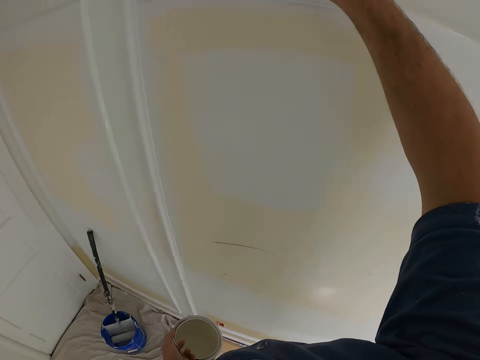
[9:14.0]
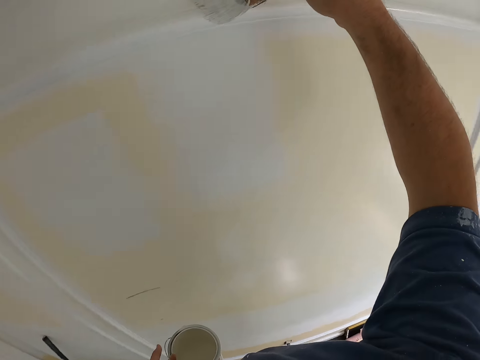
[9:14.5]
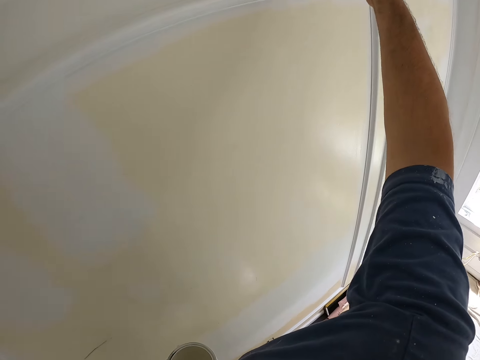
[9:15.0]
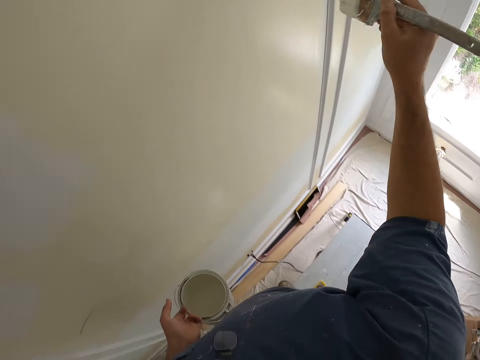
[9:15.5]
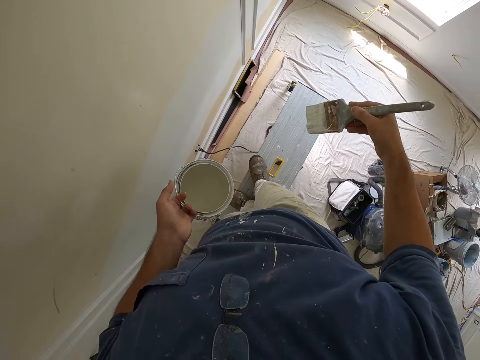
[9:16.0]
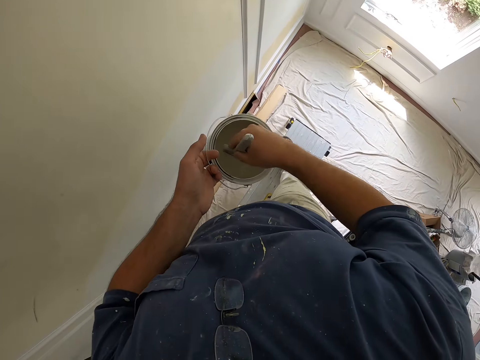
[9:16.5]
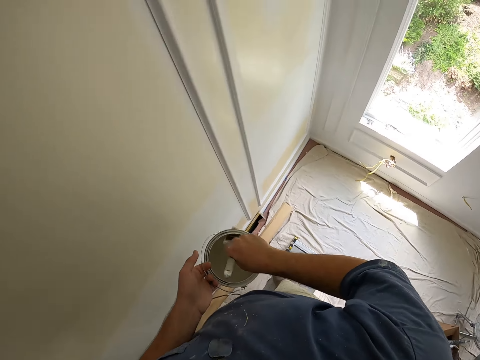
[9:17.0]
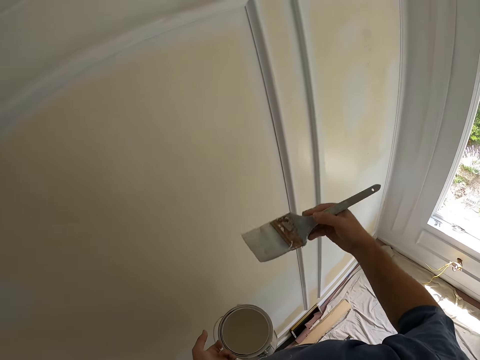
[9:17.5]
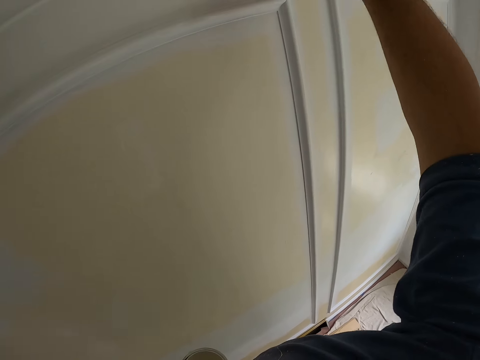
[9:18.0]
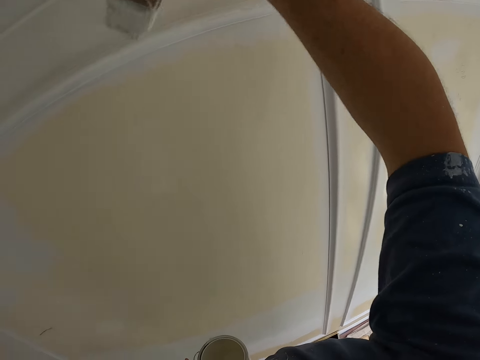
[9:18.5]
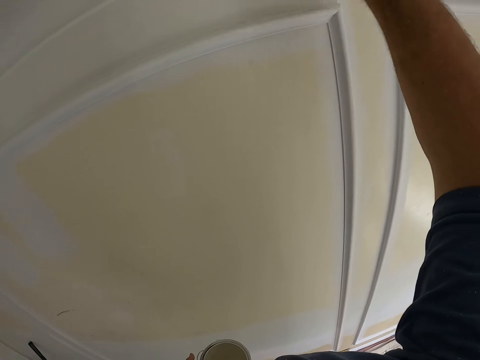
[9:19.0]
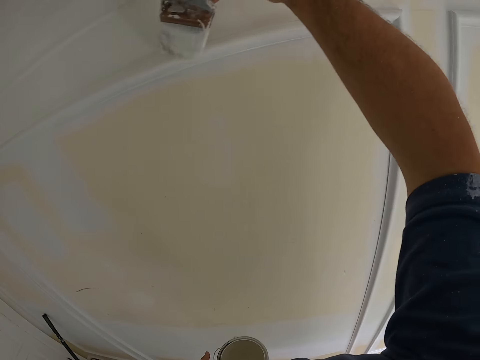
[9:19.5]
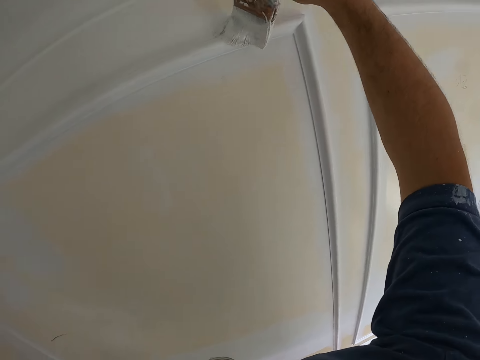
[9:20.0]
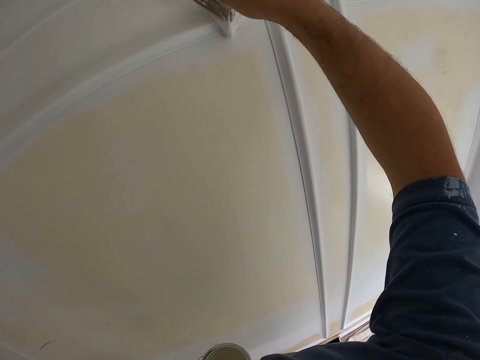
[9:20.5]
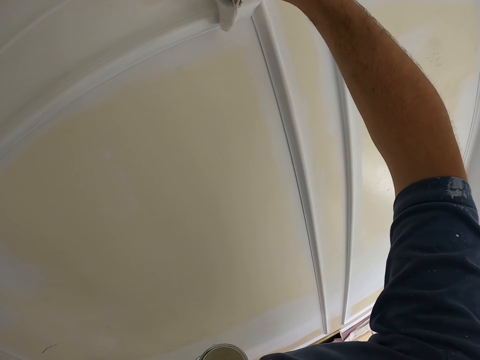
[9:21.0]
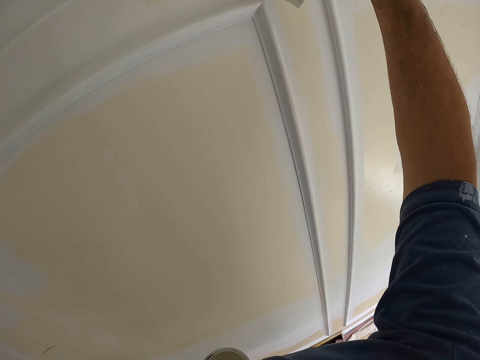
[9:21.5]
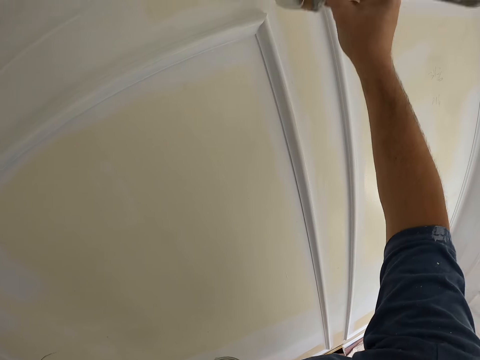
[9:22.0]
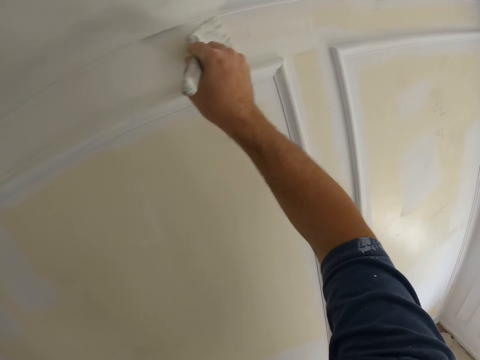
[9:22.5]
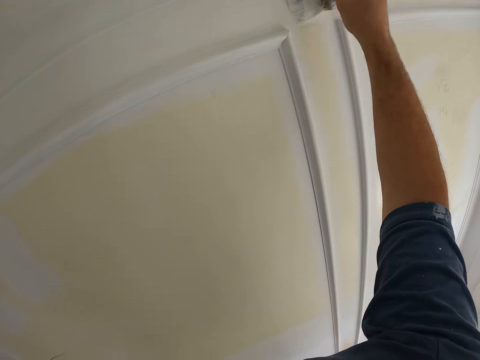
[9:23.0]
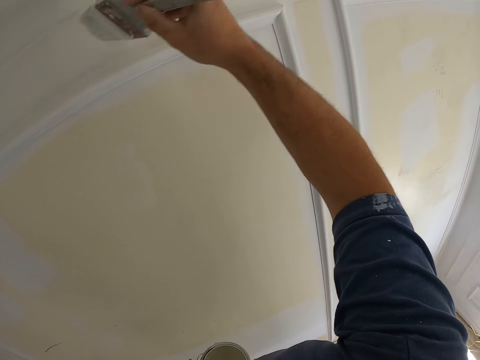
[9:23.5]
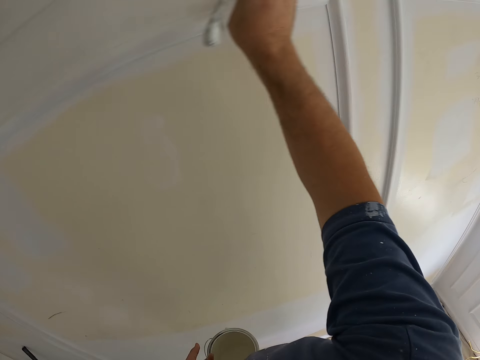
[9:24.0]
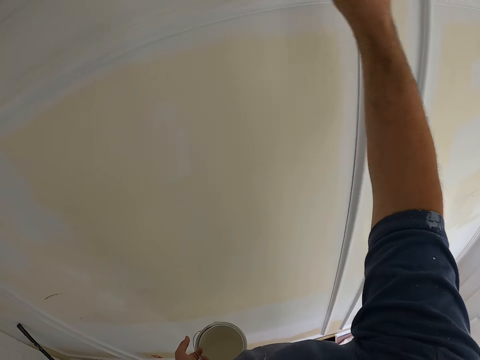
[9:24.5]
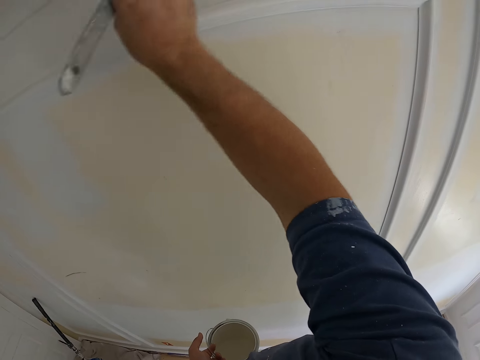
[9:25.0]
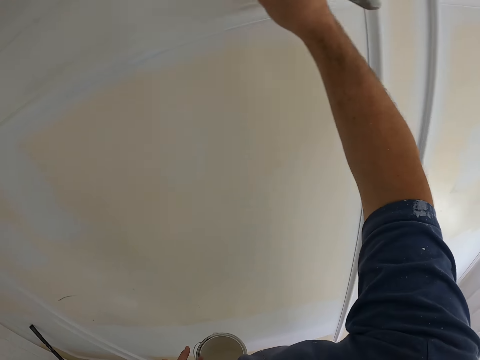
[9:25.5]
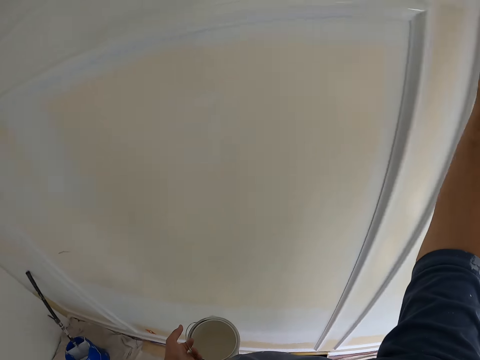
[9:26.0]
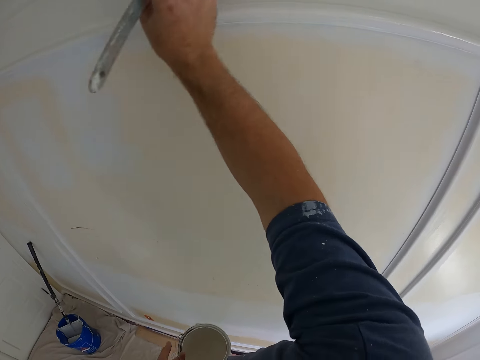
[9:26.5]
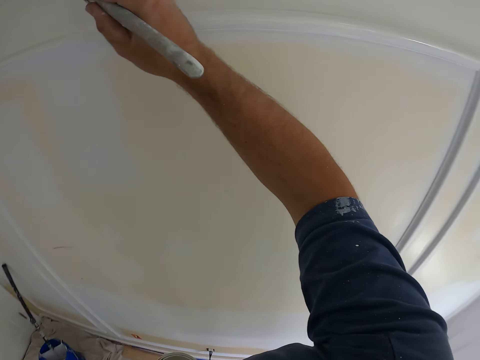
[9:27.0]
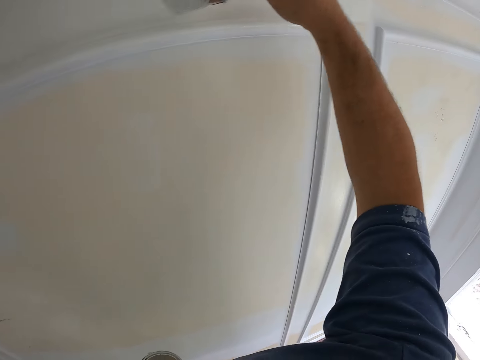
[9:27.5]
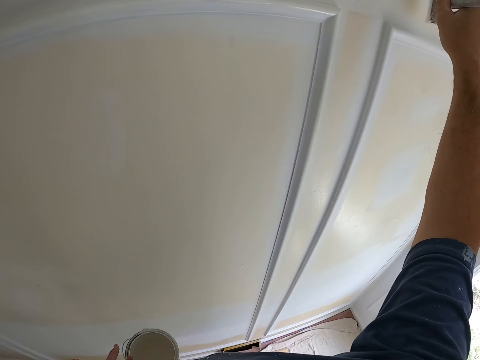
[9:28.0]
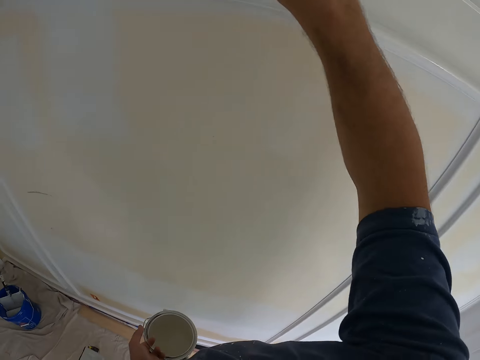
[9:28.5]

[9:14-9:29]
The camera wearer dips the paint brush into the paint container. They paint the wall of the room.

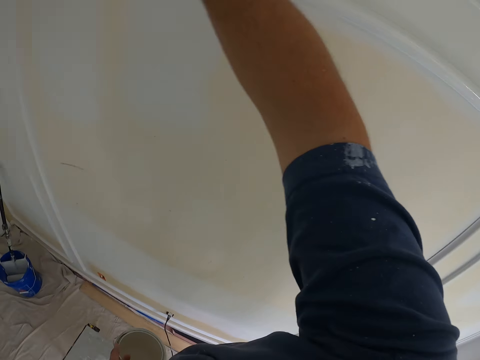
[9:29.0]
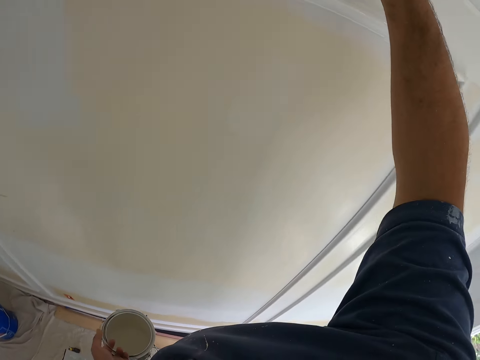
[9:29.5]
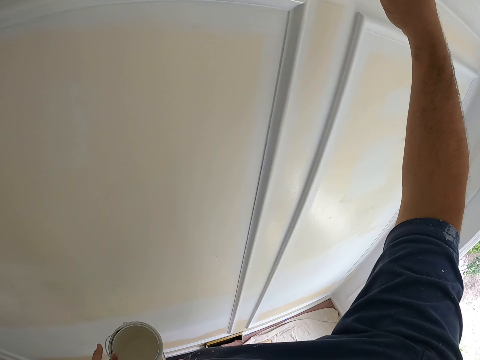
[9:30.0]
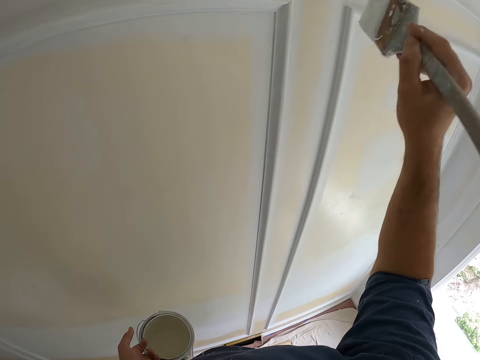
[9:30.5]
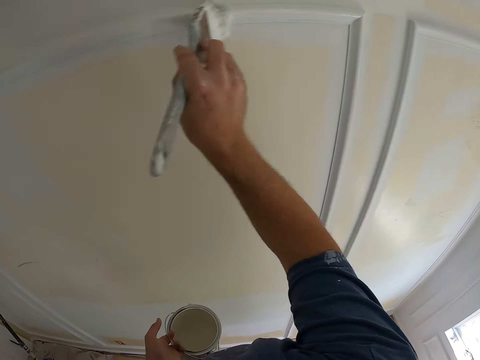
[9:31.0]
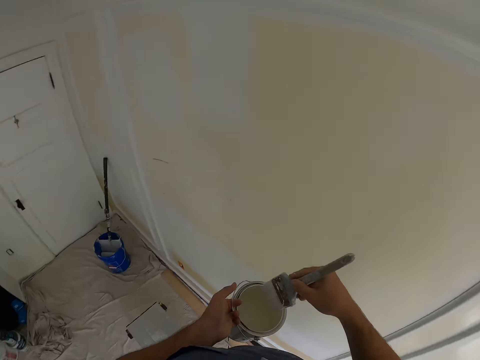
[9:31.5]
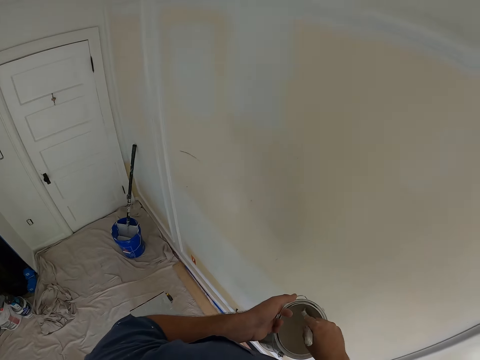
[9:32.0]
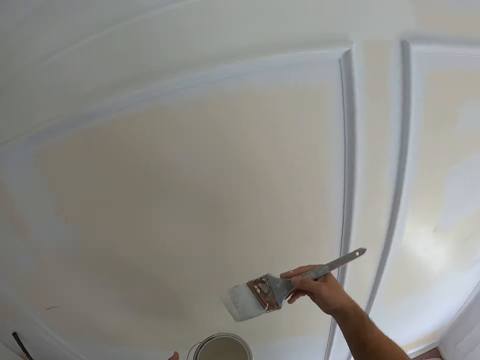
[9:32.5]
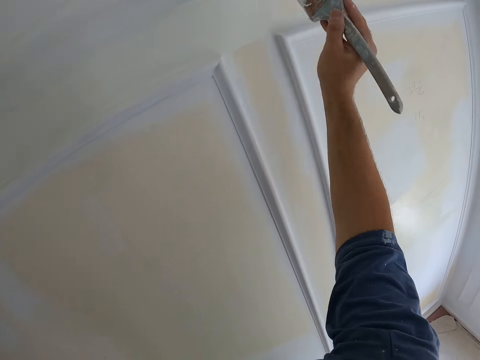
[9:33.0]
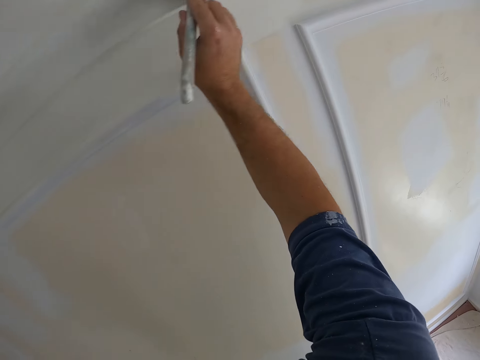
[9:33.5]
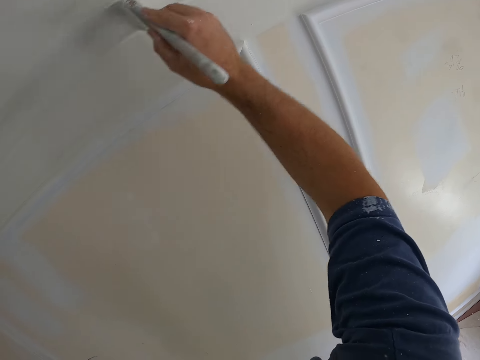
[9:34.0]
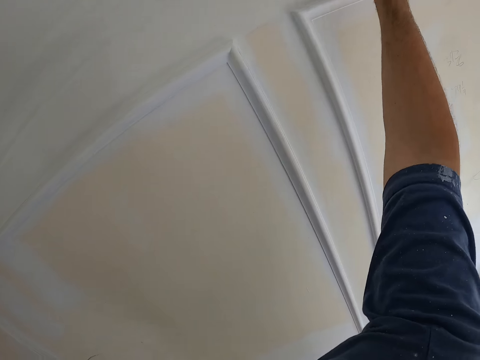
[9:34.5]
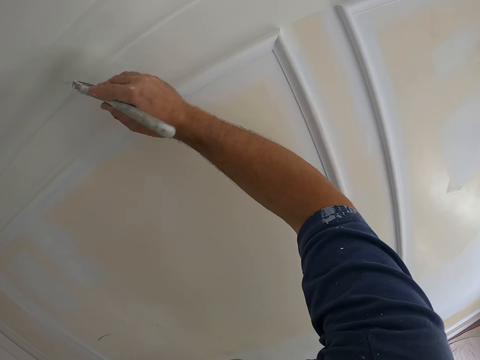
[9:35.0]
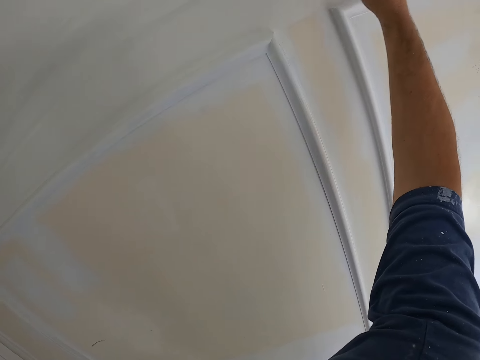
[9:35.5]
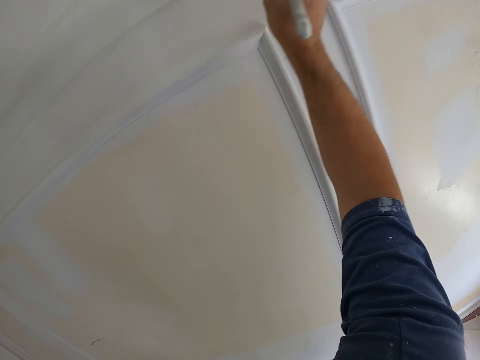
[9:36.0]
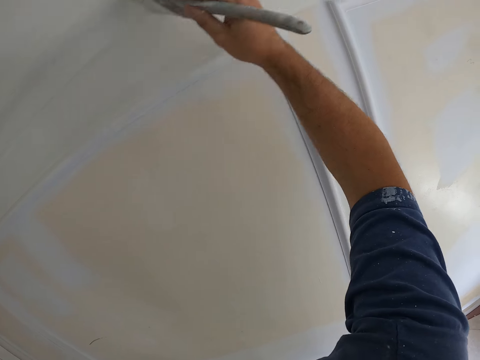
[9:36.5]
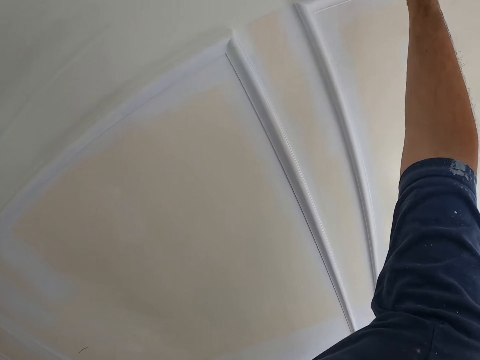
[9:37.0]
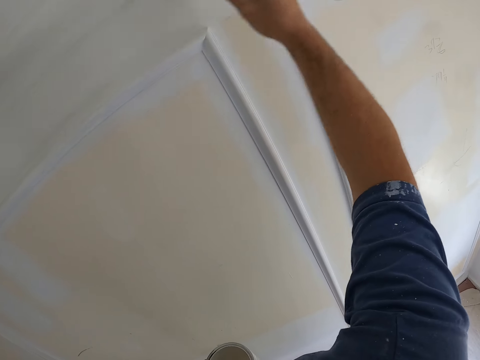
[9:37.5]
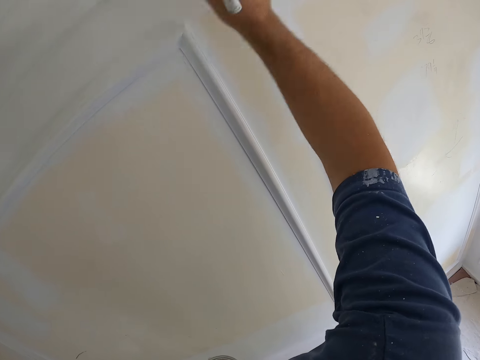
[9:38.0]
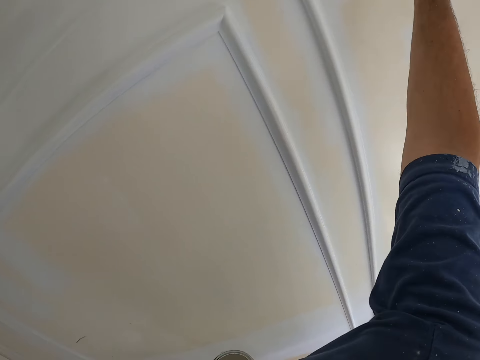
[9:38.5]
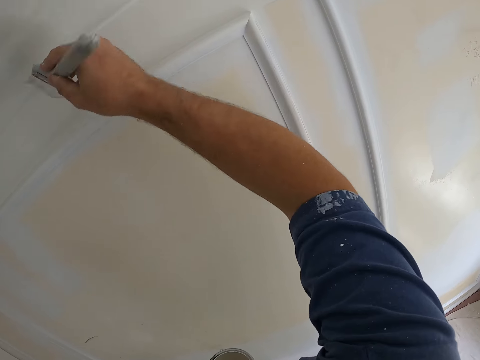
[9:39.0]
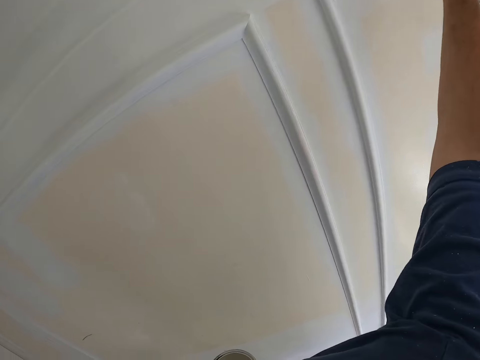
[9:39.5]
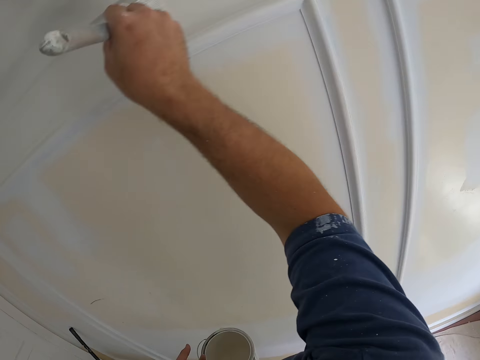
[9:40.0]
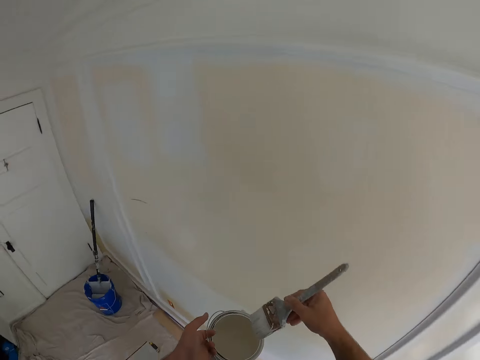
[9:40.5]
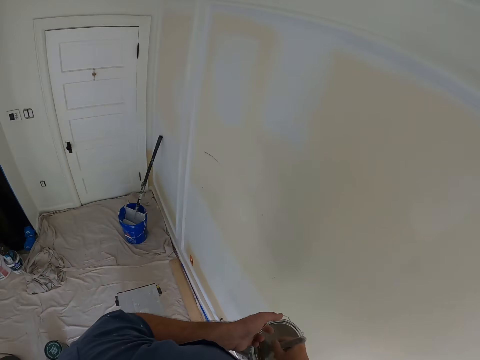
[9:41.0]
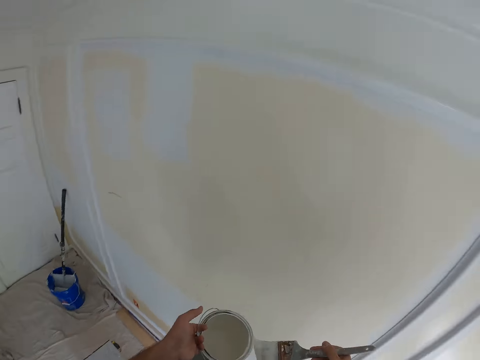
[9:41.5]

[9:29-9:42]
The camera wearer dips the paint brush into the paint container. They paint the wall of the room. They dip the paint brush into the paint container.
